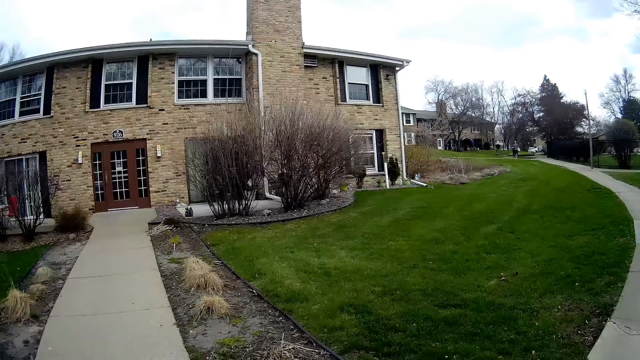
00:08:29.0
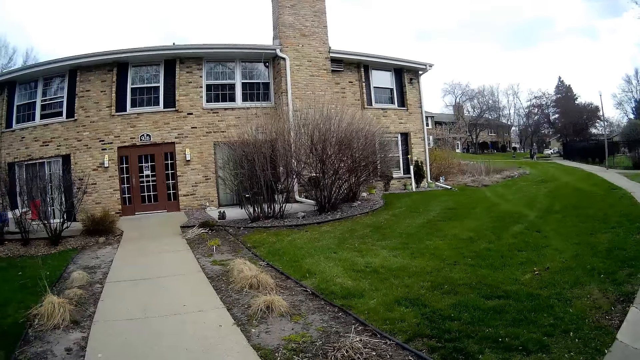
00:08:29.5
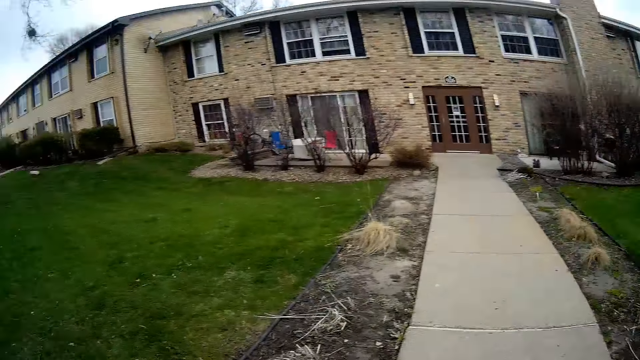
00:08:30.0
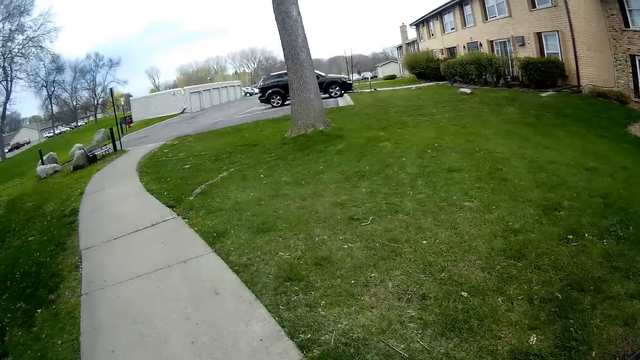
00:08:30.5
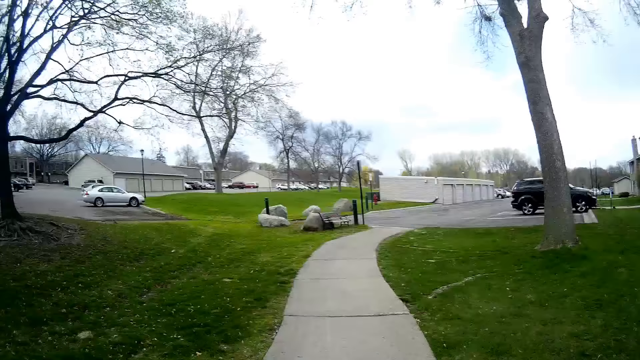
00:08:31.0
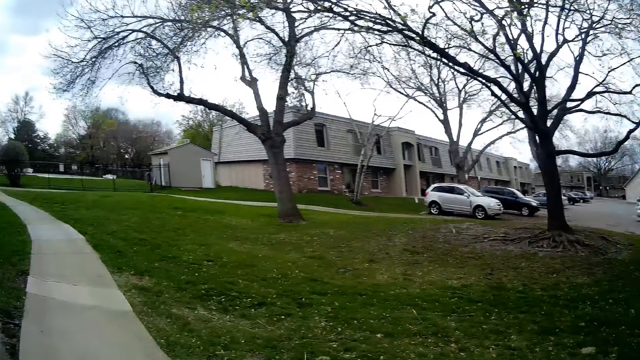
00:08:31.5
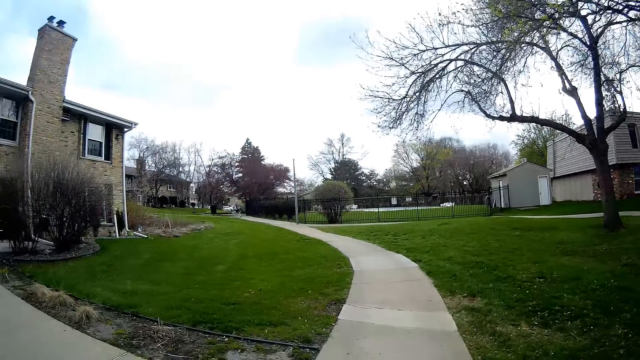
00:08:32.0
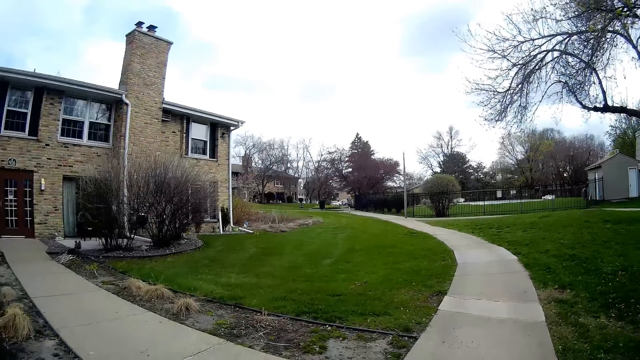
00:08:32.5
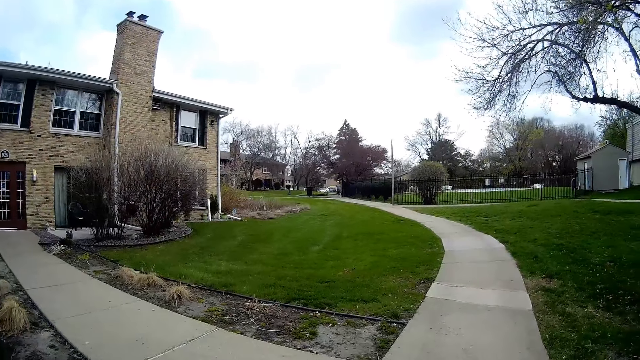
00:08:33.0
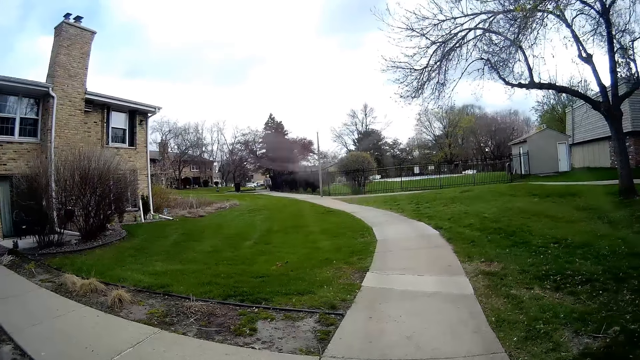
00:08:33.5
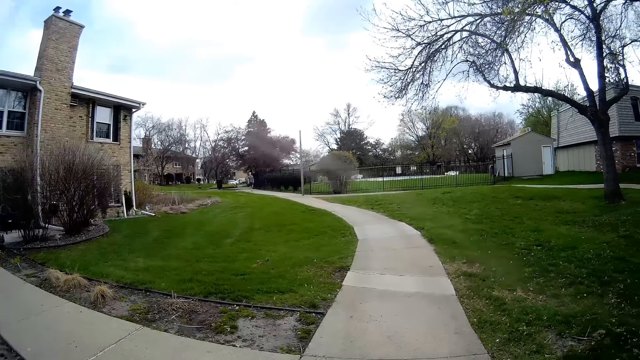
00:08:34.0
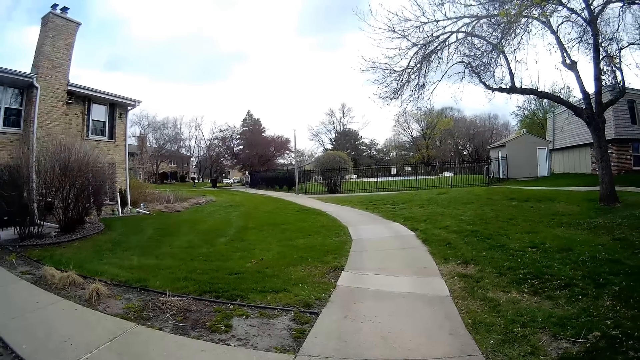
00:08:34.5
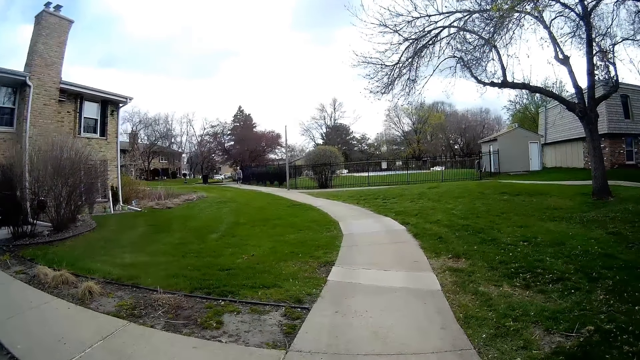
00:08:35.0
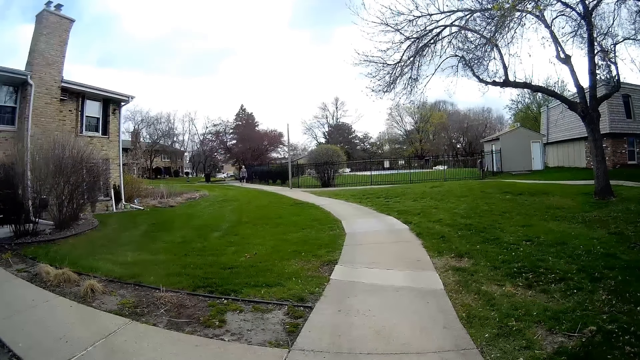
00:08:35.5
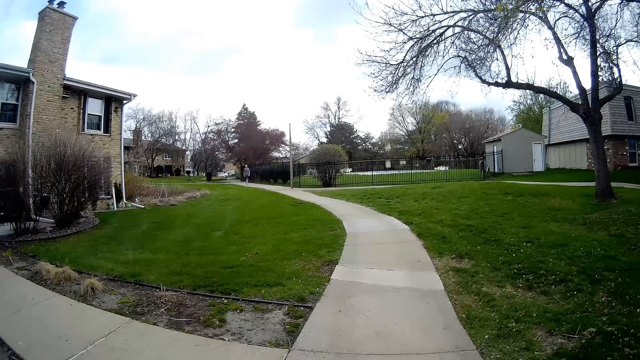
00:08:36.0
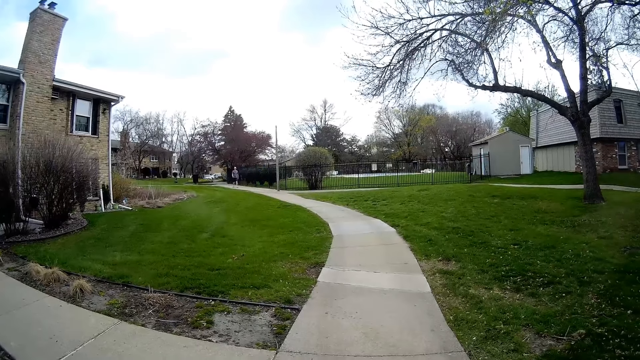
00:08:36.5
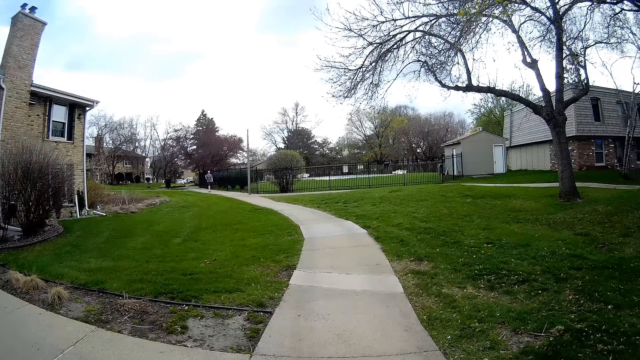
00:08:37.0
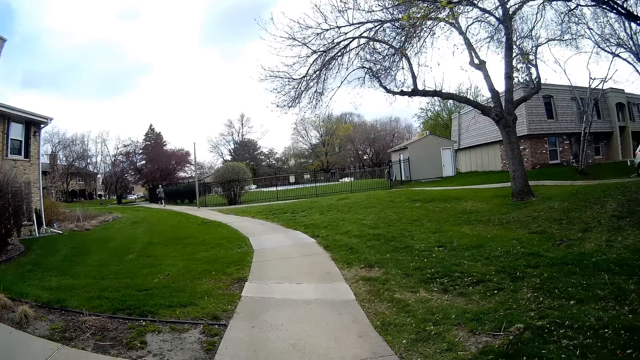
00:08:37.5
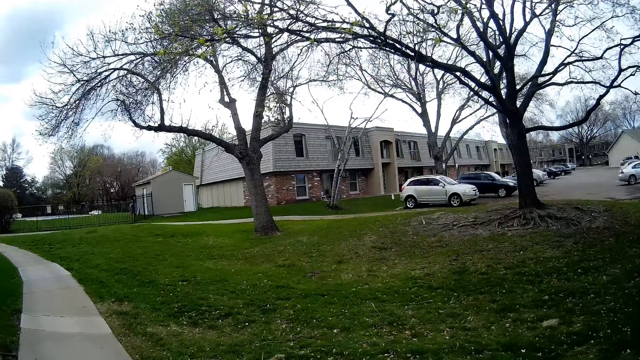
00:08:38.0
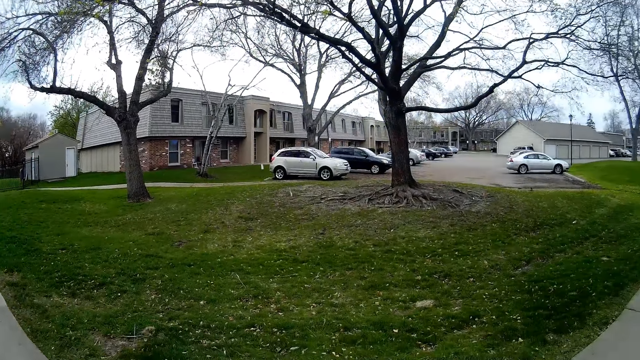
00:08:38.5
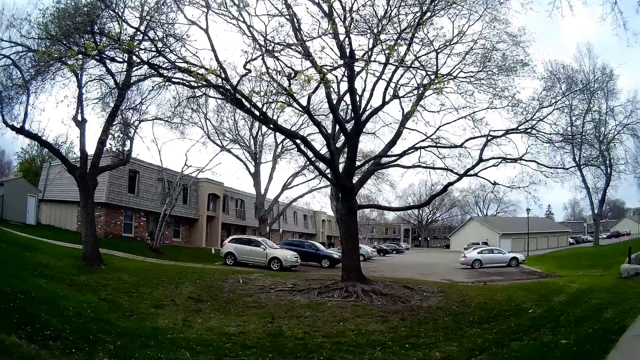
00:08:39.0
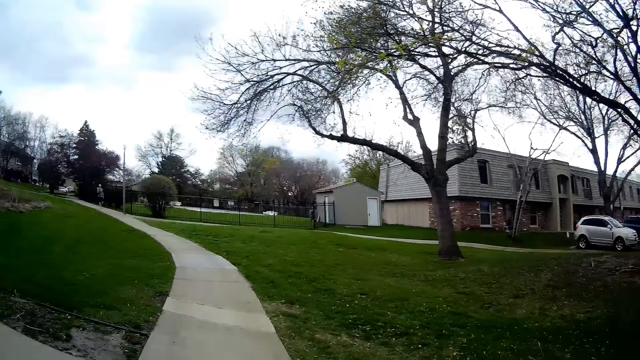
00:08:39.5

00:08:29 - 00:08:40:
The camera wearer looks around. They walk around. They look around.

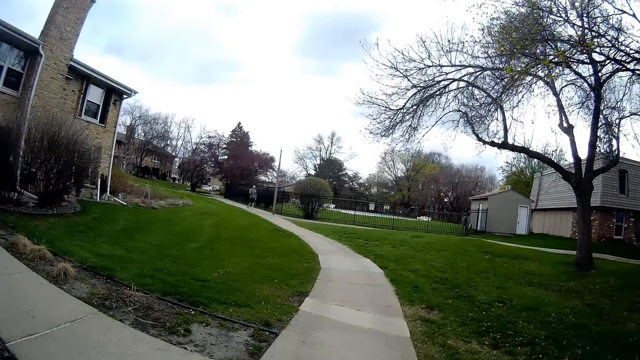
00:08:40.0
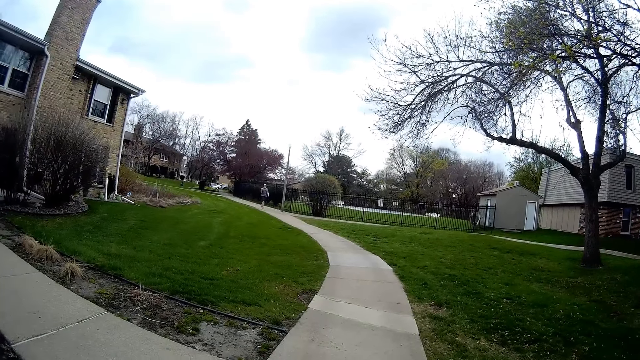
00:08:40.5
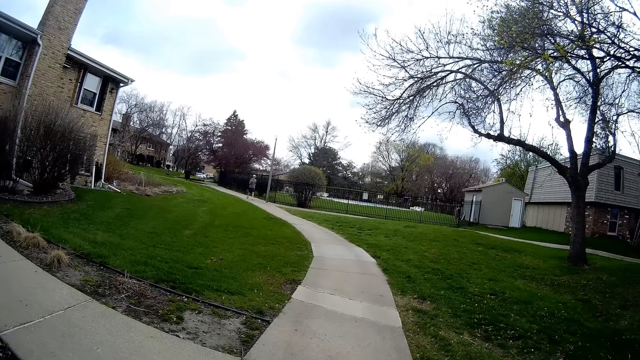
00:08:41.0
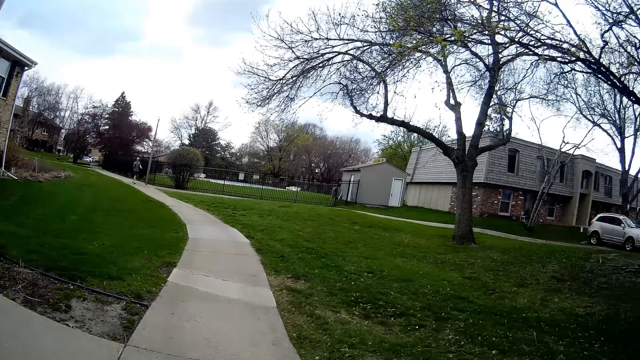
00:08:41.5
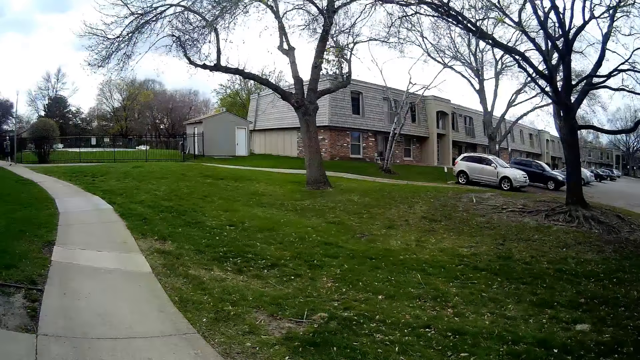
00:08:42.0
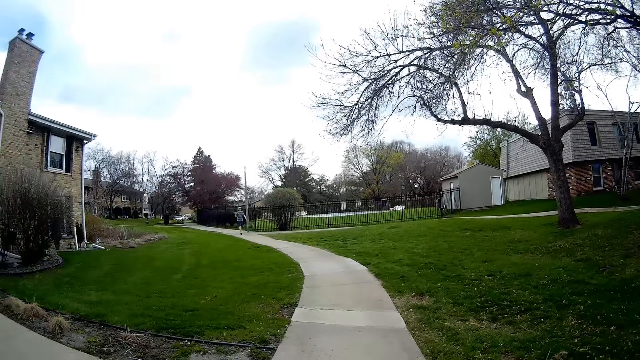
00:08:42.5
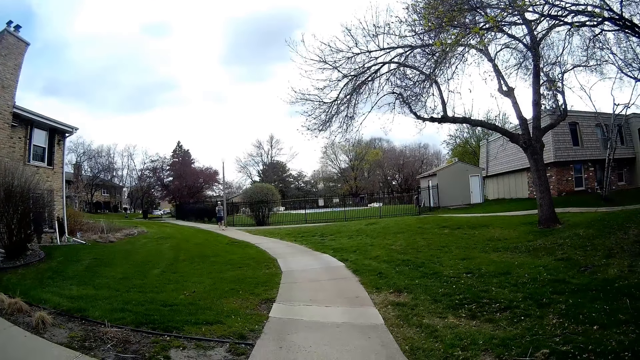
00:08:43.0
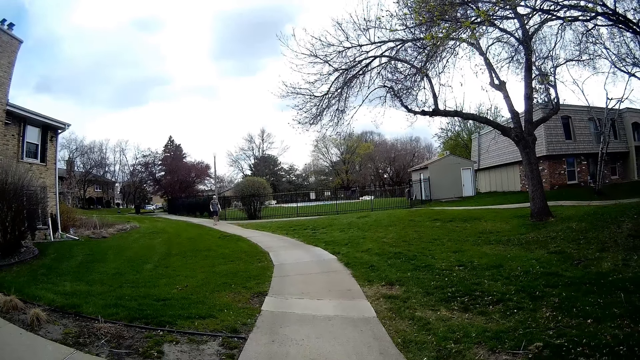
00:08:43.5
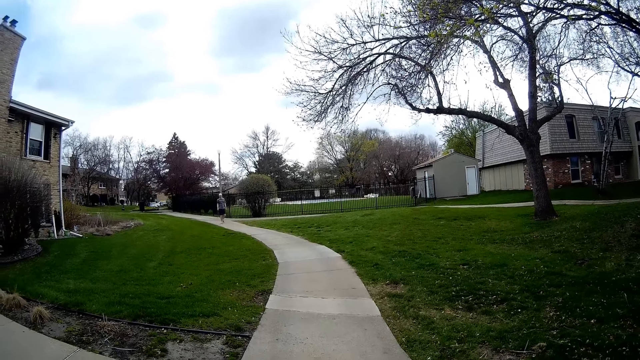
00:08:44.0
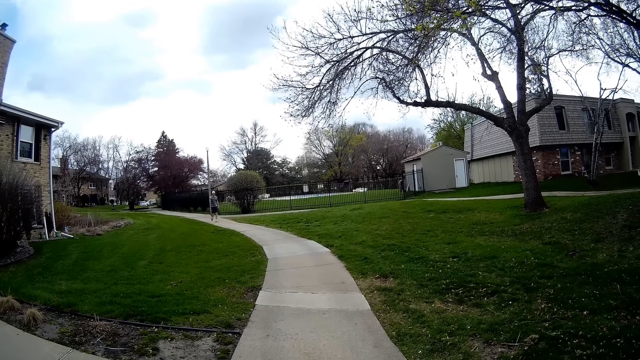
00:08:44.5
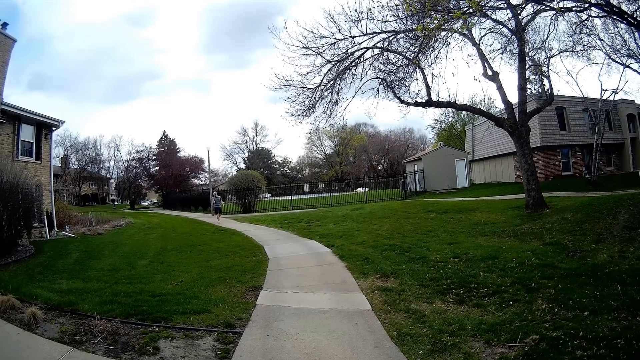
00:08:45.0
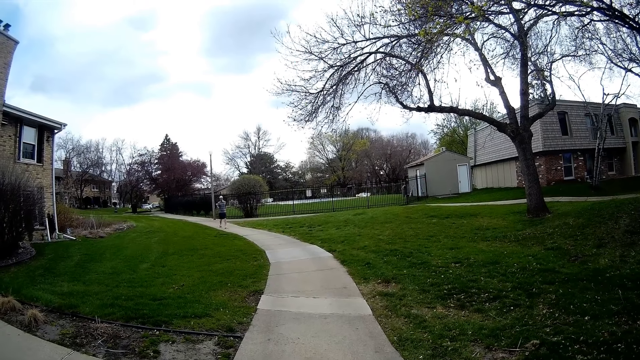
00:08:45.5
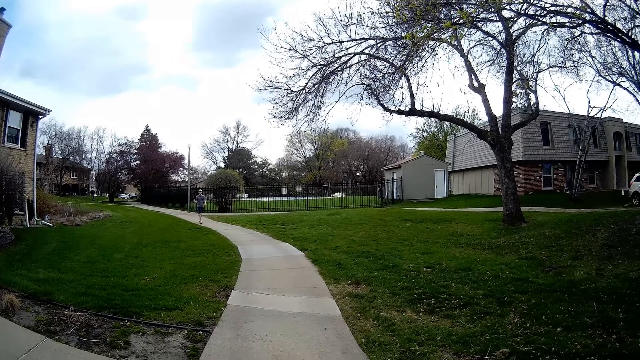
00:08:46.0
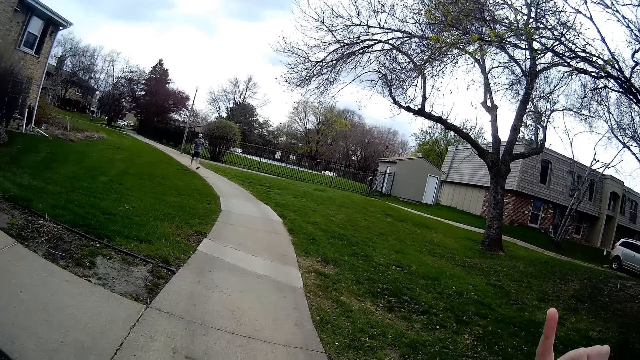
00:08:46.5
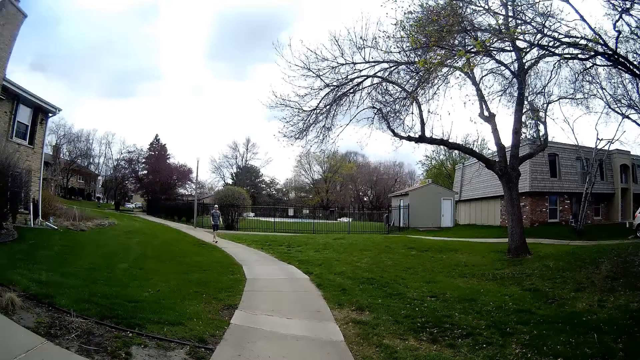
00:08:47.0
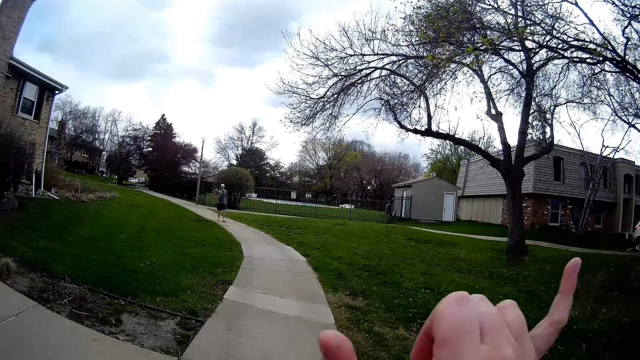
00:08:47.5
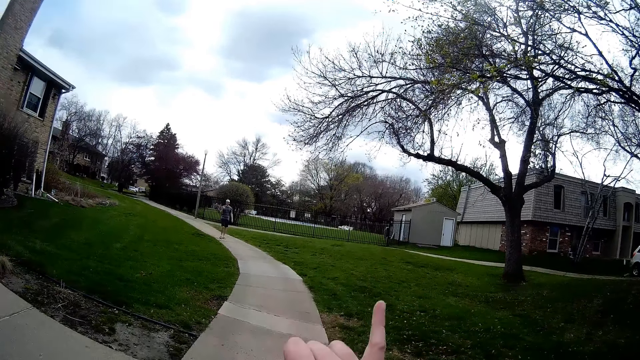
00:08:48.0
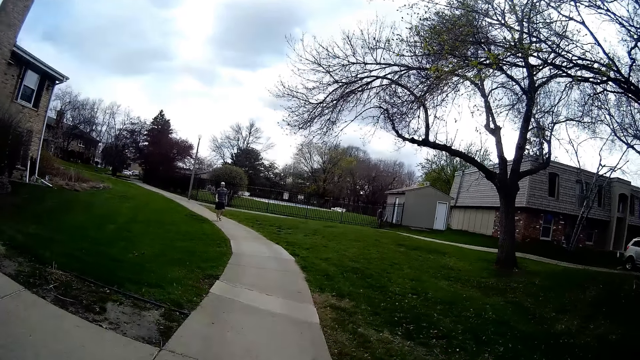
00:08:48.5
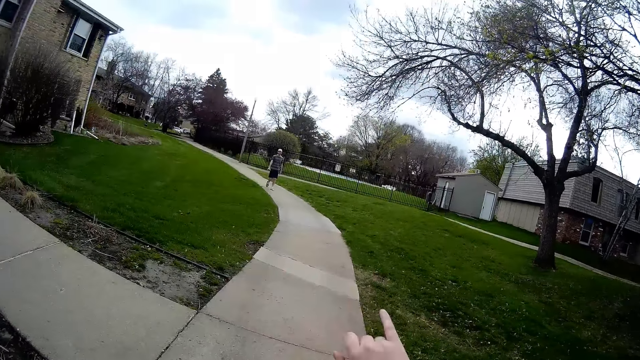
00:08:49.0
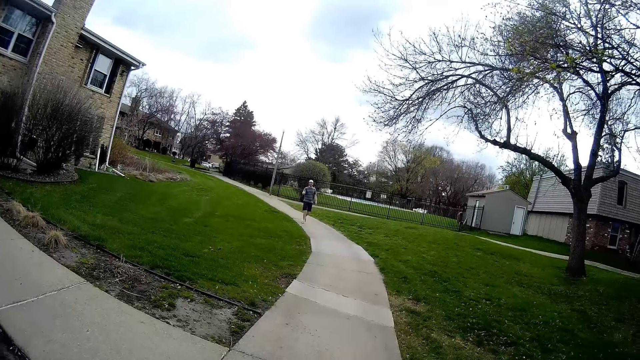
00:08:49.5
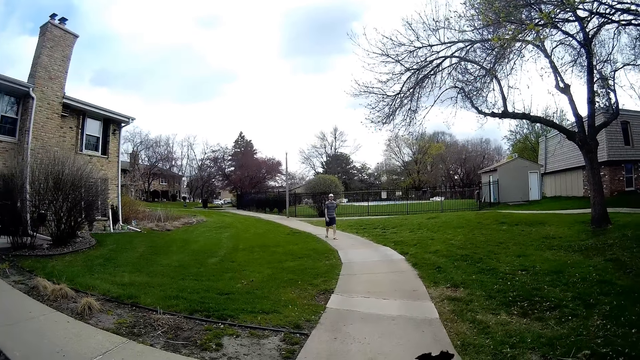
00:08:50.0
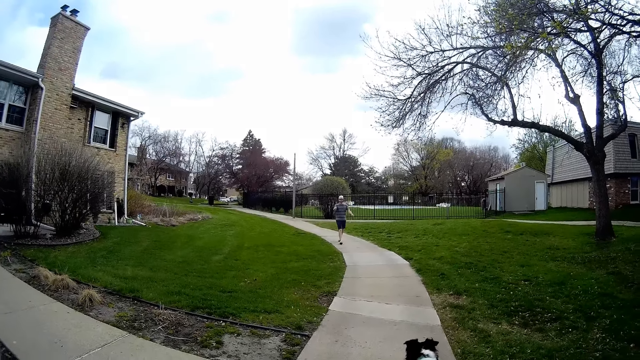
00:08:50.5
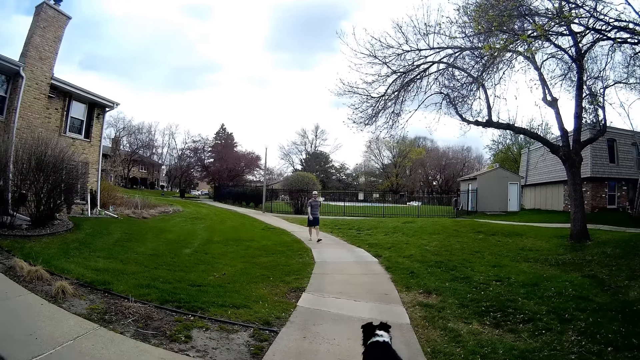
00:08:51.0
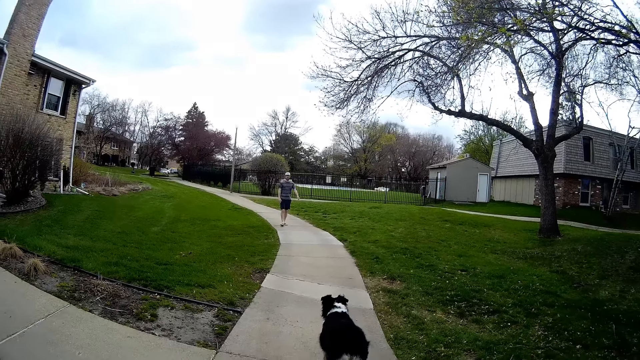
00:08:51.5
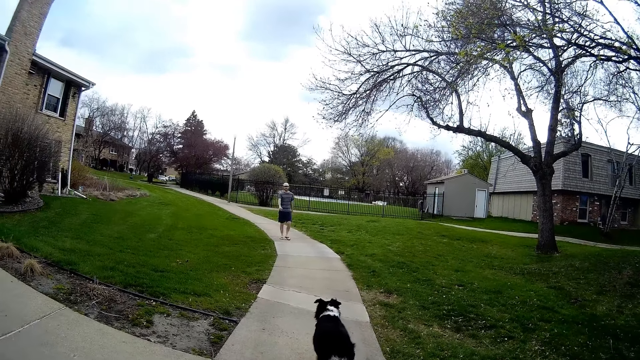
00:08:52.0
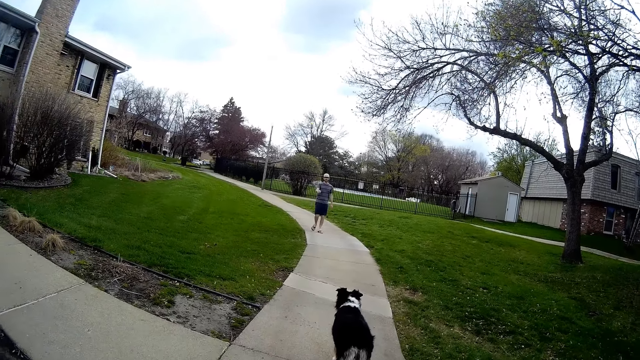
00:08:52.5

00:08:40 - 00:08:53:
The camera wearer converses with the man. The man walks around. The camera wearer makes a gesture towards the man. They talk with the man.
